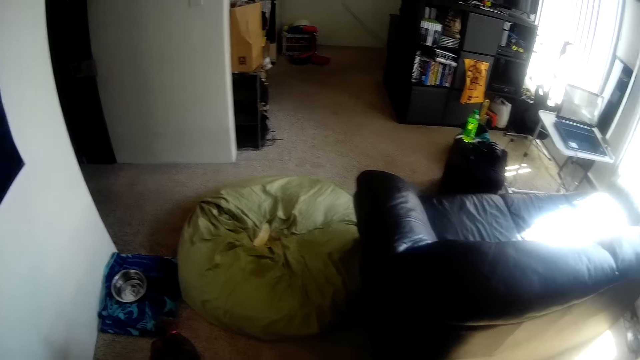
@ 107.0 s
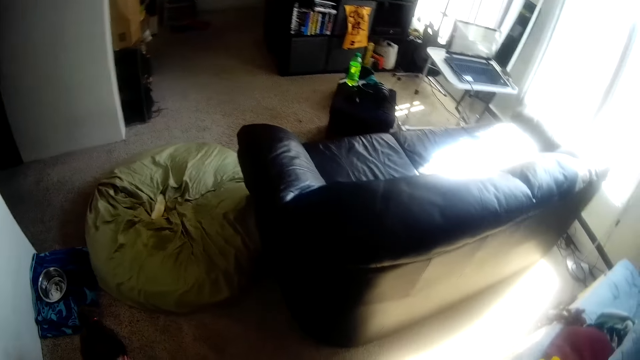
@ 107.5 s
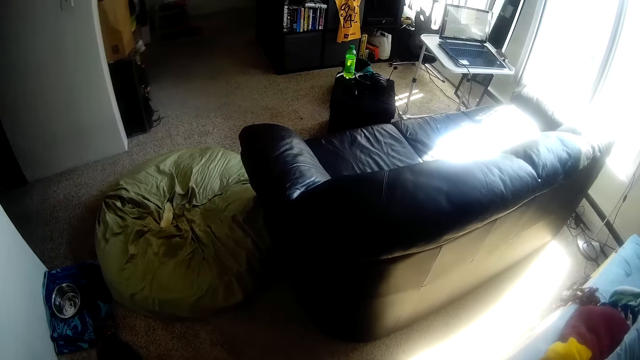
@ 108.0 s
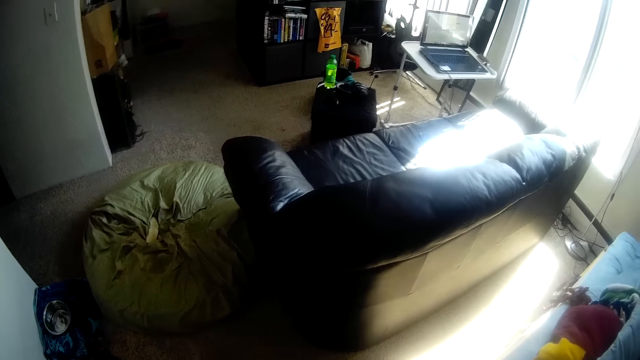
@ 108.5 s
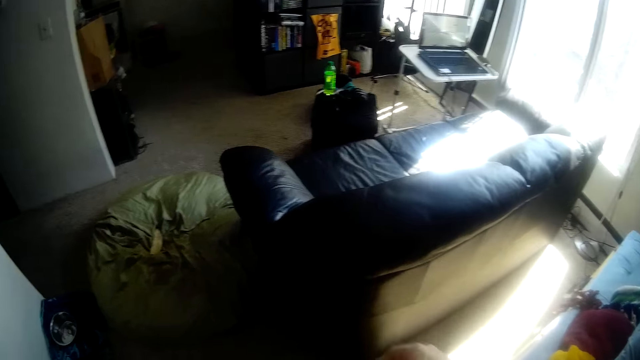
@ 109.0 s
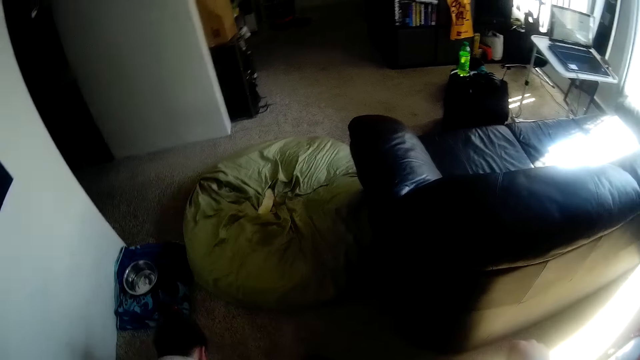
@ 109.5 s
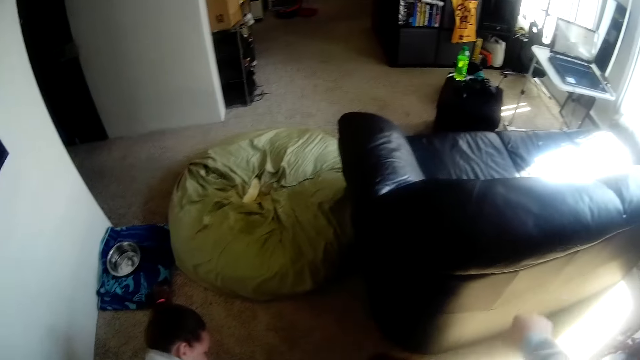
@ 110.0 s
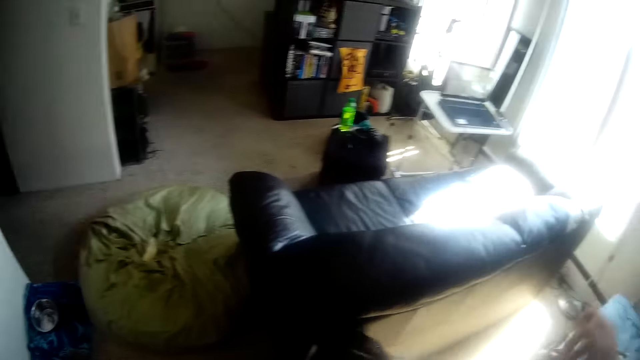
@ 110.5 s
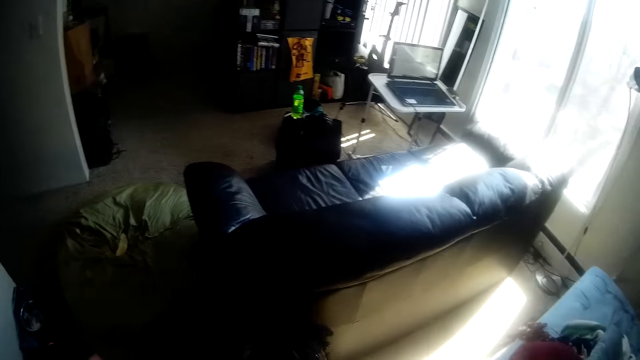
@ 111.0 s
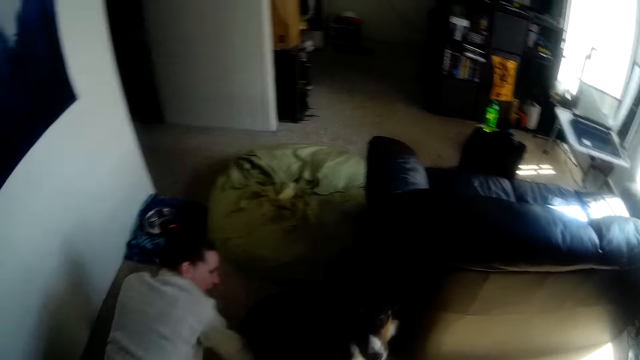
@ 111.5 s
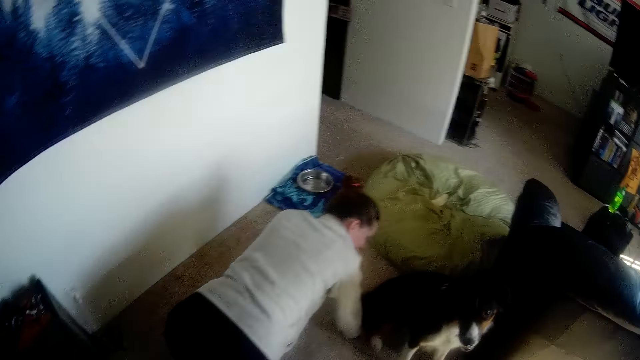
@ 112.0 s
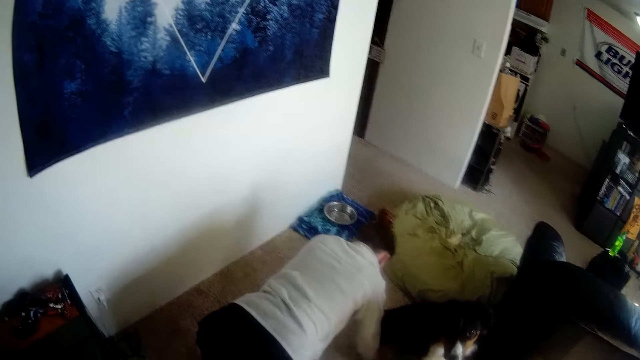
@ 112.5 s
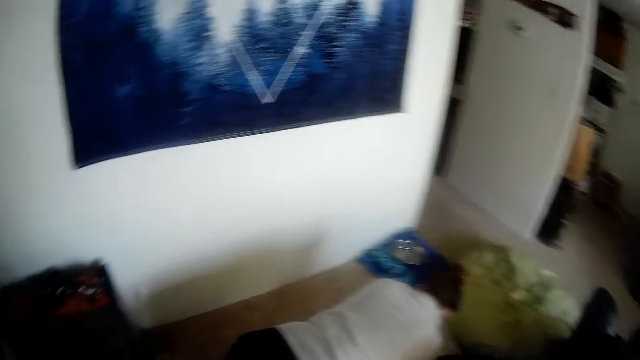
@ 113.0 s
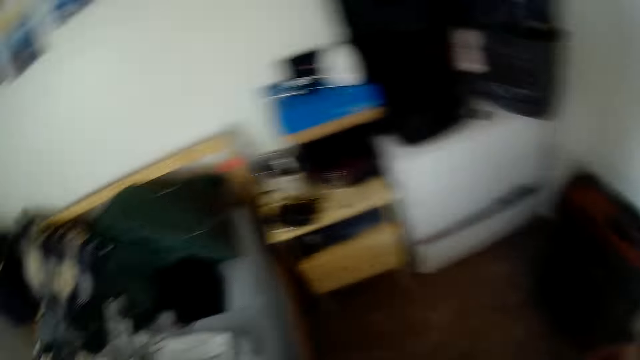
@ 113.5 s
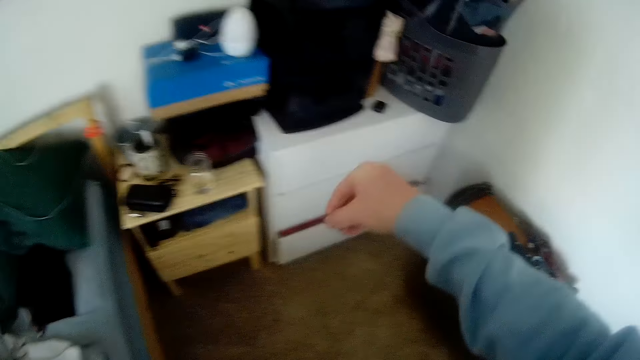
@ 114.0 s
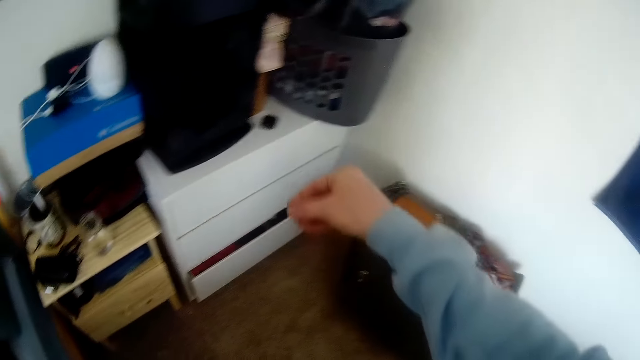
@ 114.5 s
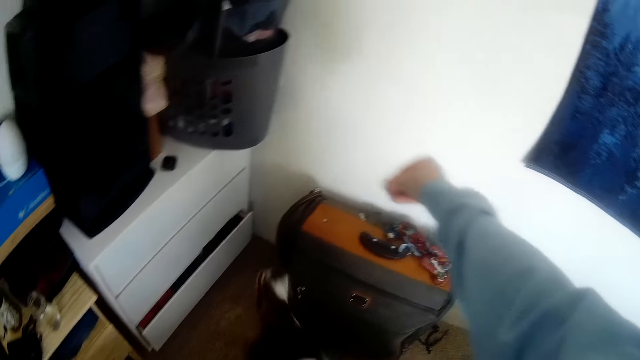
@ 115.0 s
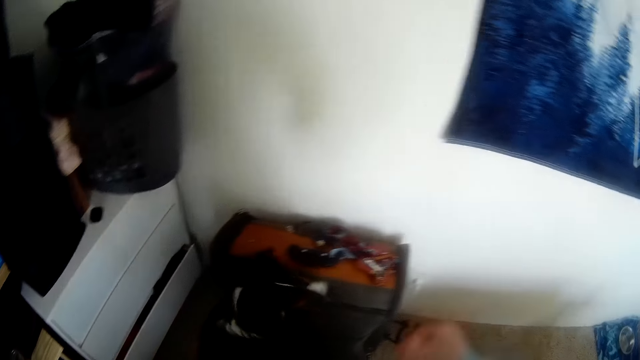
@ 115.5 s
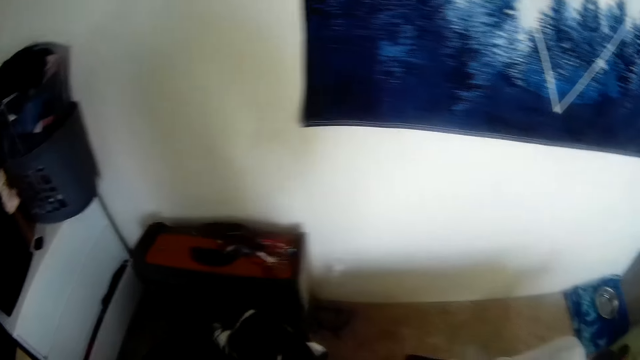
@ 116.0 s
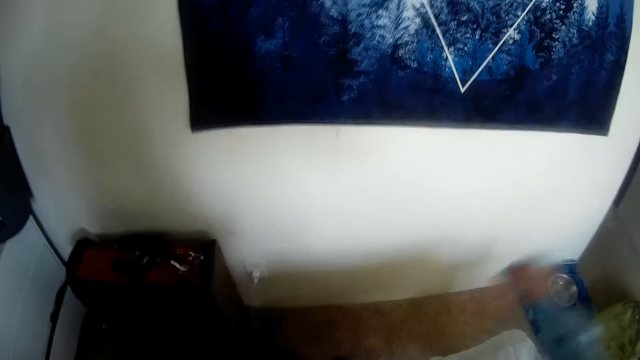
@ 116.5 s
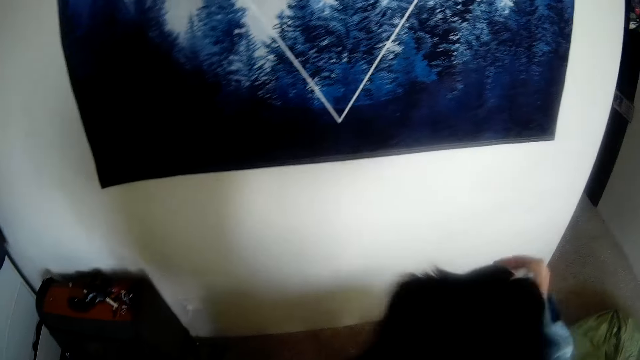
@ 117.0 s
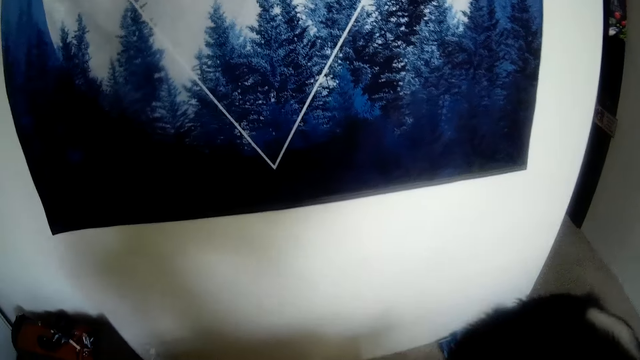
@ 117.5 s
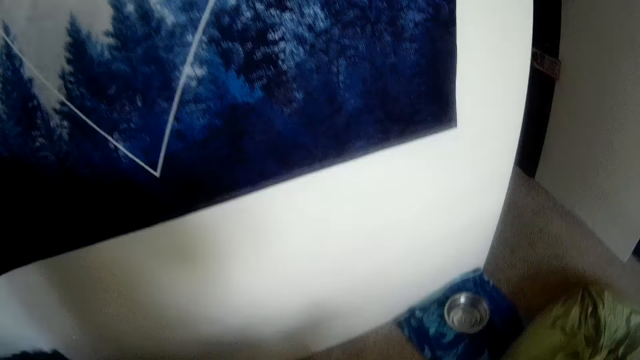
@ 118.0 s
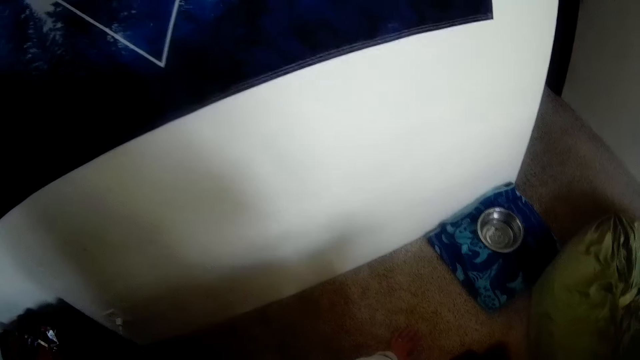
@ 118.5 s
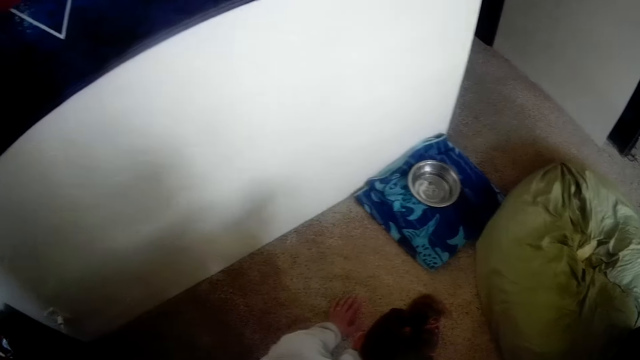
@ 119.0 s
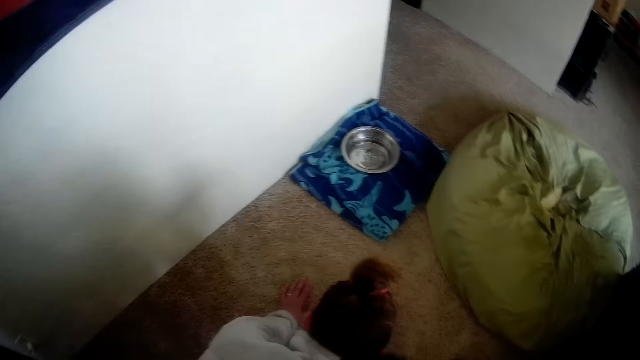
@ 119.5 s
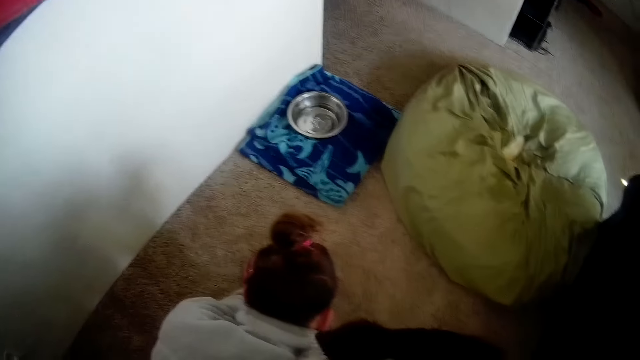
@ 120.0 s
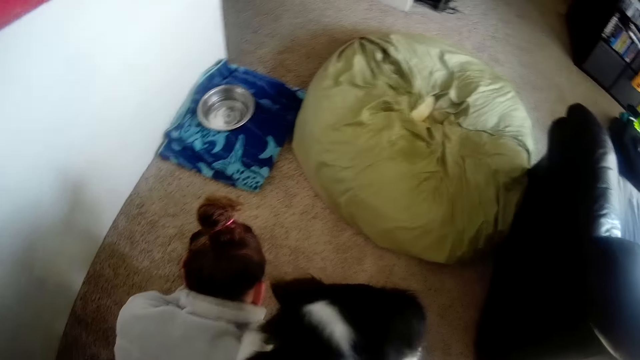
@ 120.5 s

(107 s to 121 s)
The camera wearer plays with the dog. The dog hops on the camera wearer's right hand.

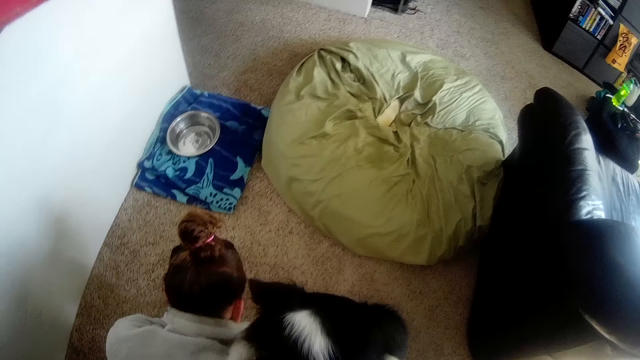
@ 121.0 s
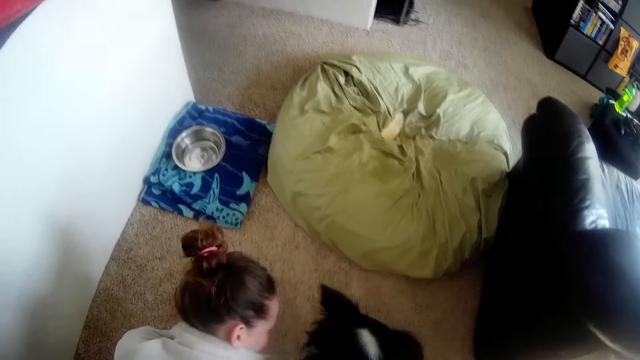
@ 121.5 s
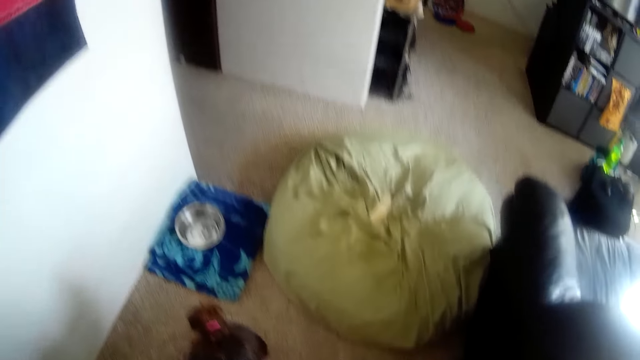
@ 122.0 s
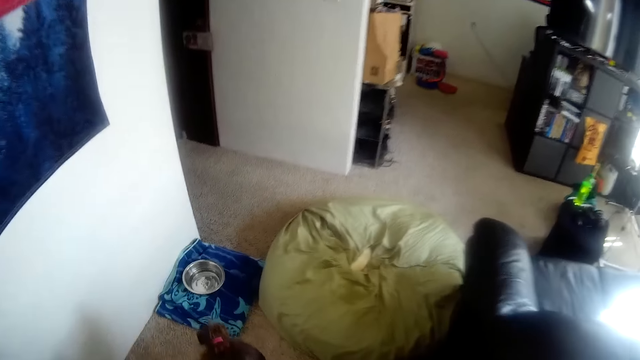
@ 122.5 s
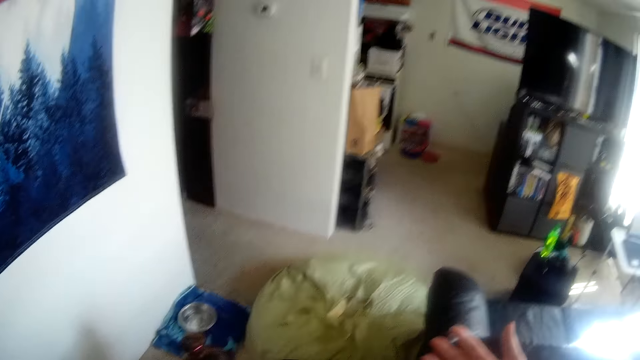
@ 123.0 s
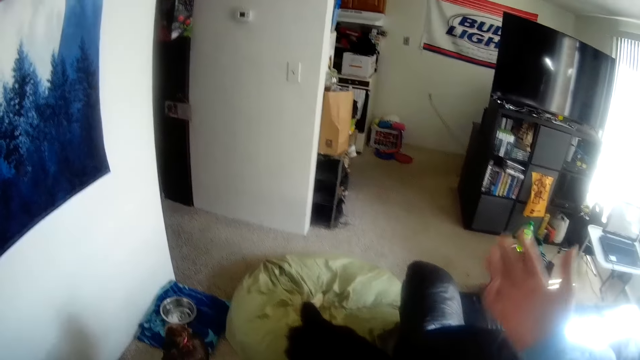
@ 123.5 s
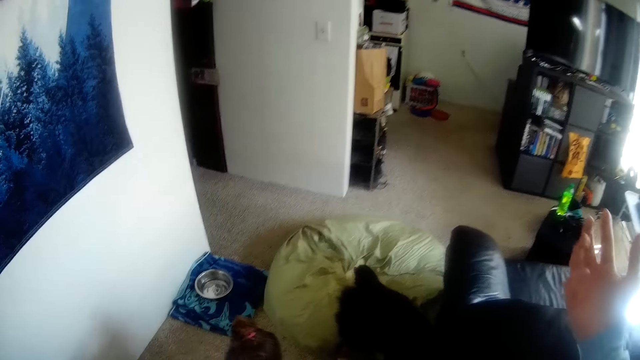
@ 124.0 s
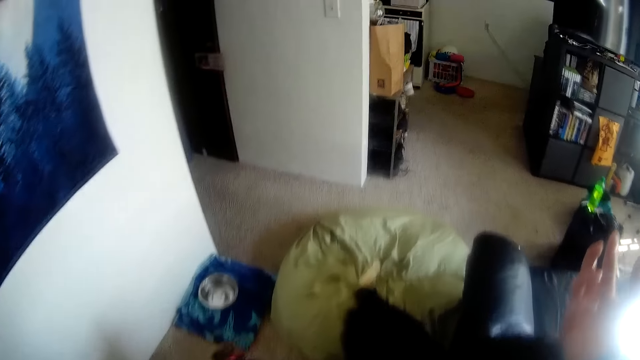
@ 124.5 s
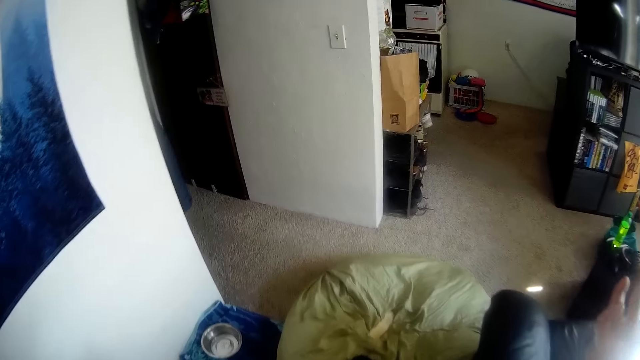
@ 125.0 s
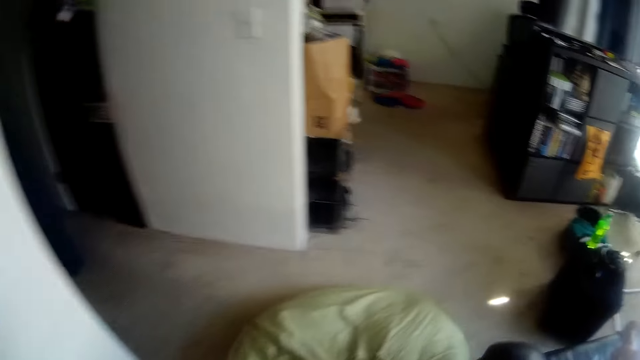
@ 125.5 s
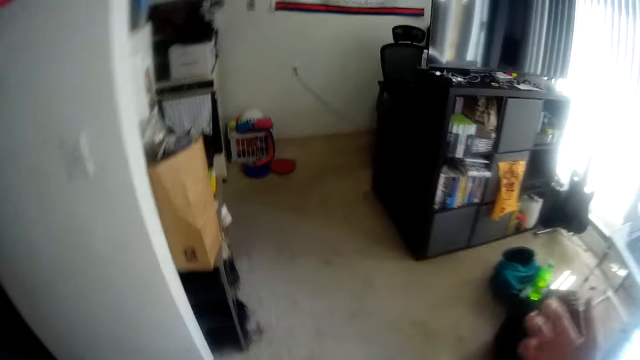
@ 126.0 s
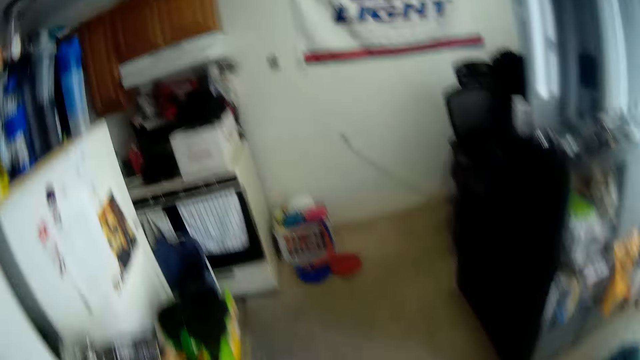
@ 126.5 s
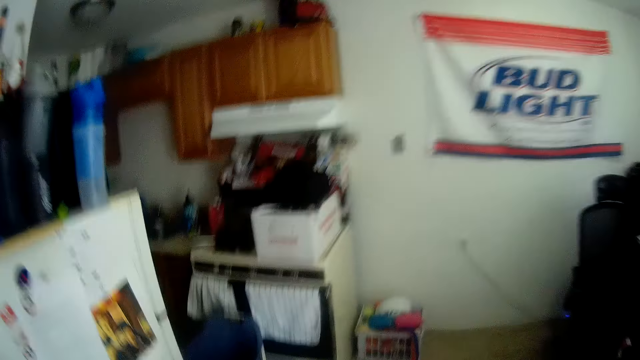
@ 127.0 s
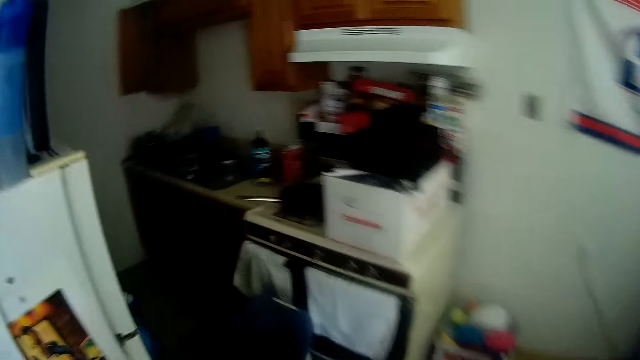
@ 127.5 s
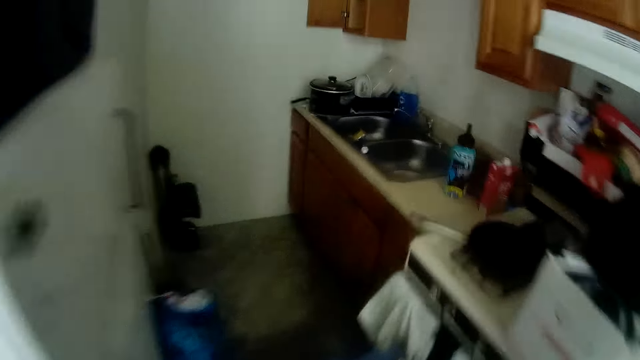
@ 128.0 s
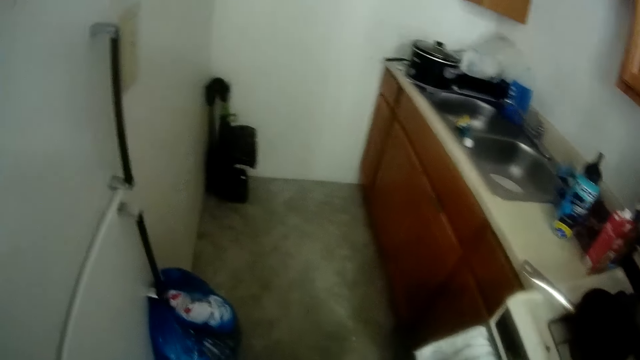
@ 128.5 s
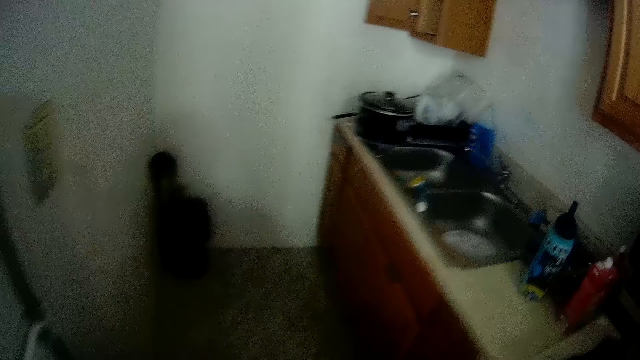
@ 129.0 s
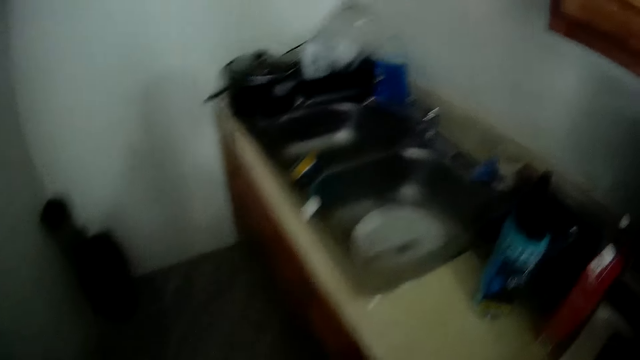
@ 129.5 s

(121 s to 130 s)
The camera wearer lifts his right hand. He walks toward the sink.
